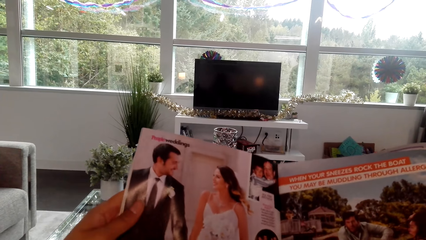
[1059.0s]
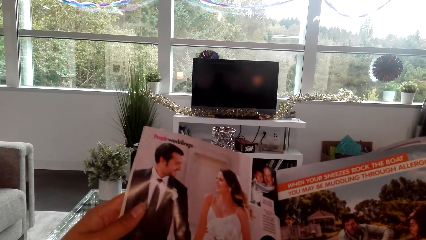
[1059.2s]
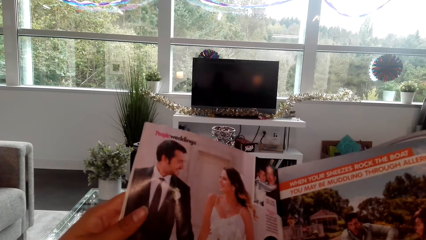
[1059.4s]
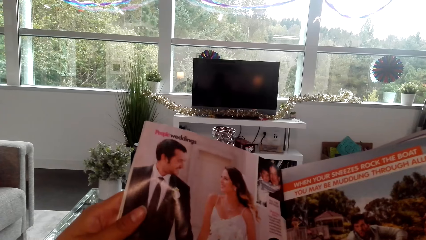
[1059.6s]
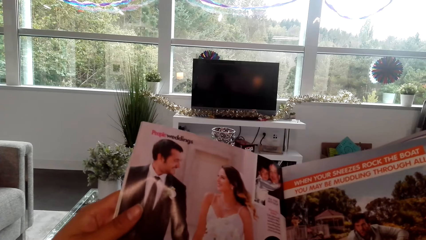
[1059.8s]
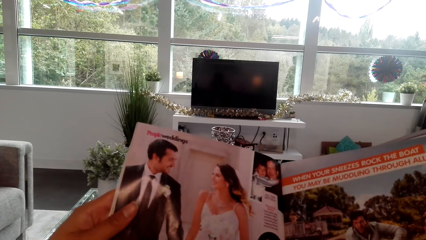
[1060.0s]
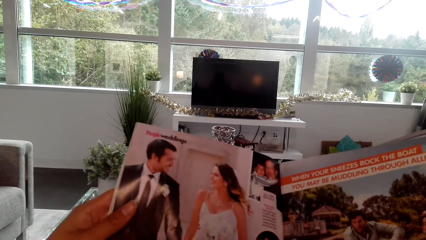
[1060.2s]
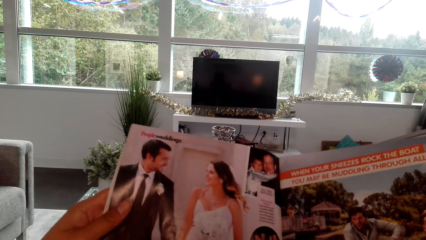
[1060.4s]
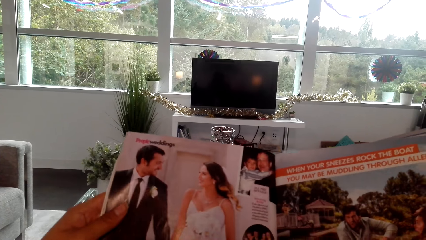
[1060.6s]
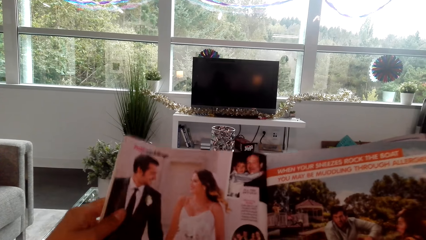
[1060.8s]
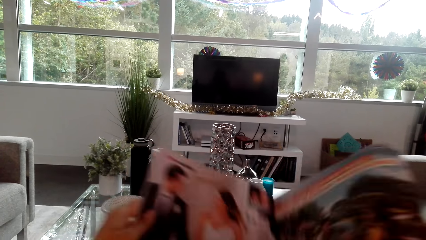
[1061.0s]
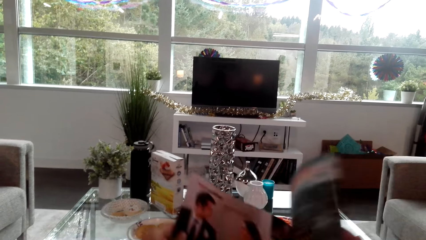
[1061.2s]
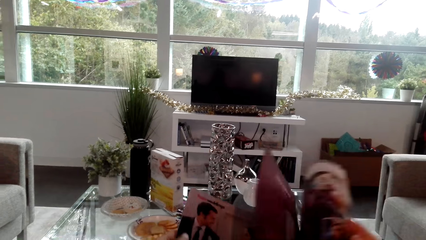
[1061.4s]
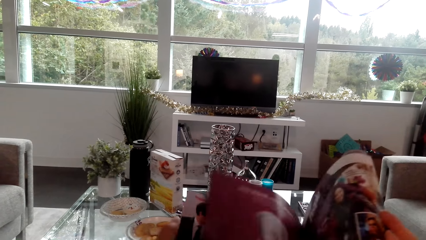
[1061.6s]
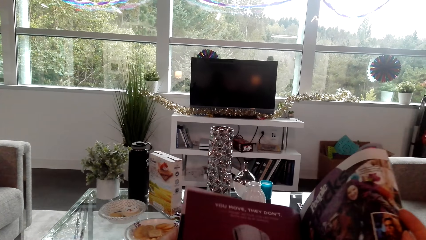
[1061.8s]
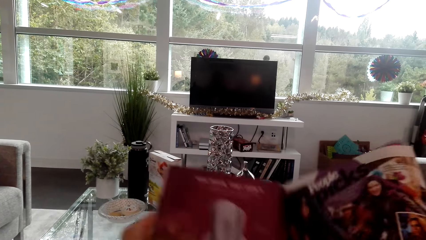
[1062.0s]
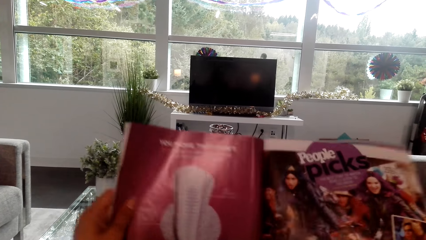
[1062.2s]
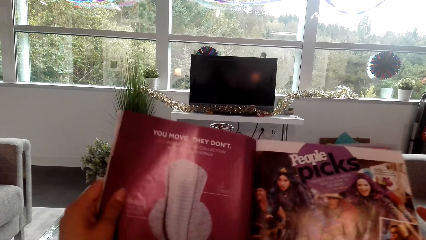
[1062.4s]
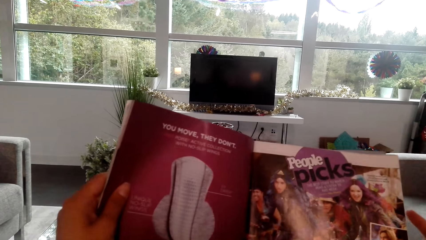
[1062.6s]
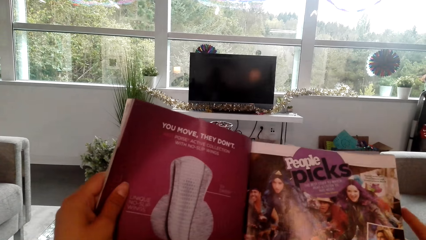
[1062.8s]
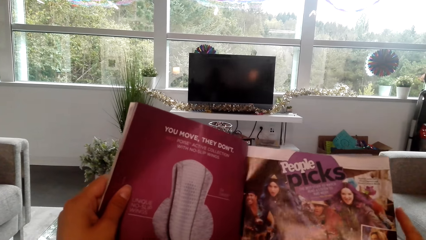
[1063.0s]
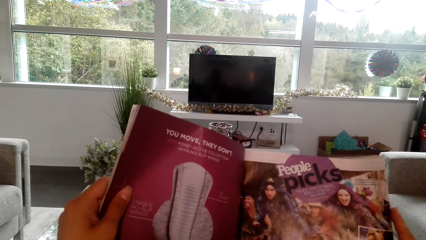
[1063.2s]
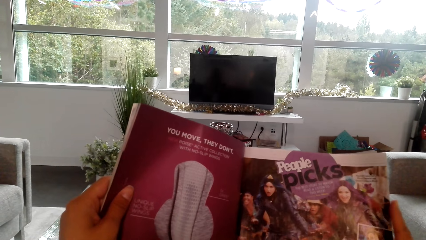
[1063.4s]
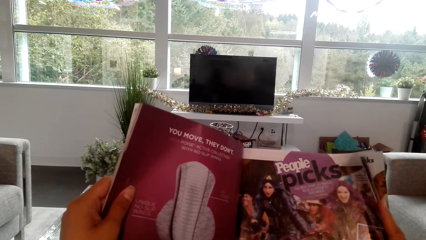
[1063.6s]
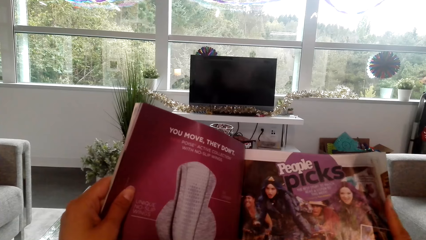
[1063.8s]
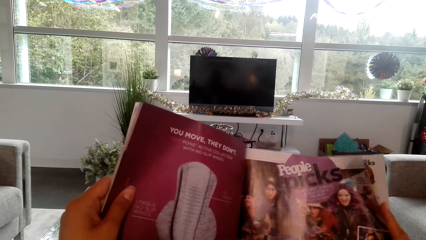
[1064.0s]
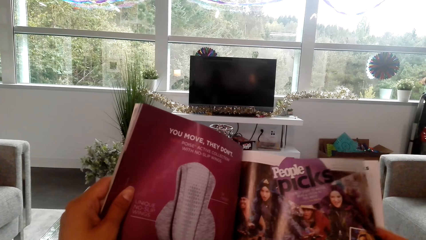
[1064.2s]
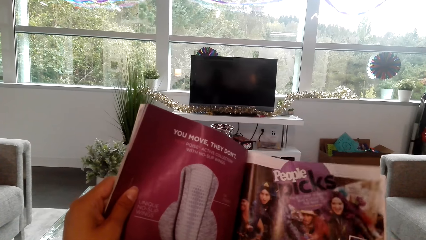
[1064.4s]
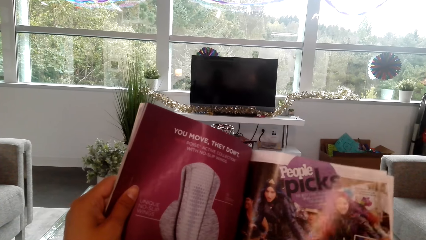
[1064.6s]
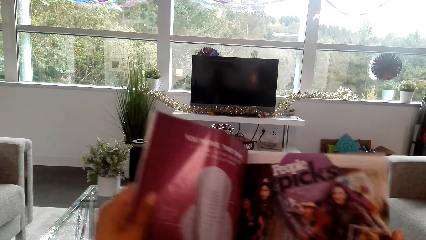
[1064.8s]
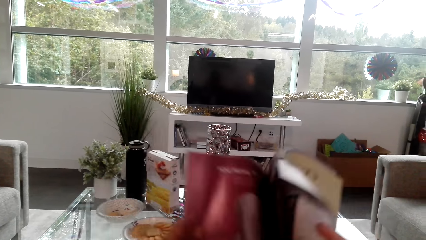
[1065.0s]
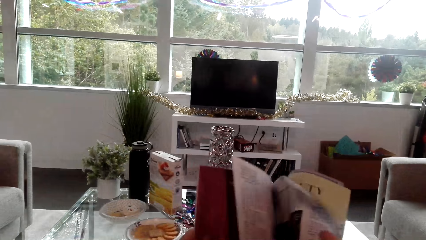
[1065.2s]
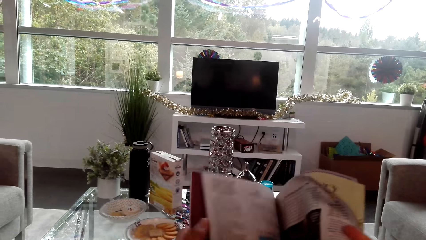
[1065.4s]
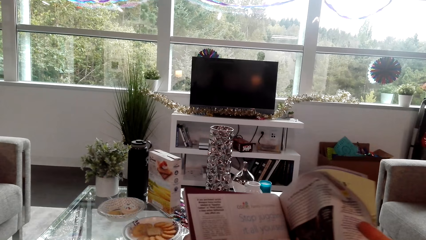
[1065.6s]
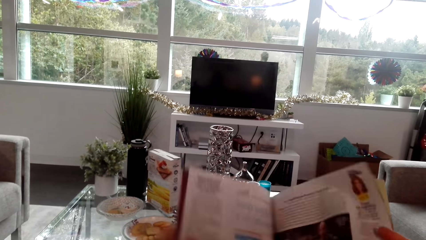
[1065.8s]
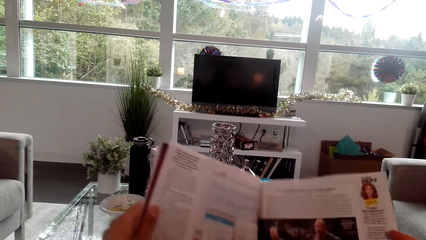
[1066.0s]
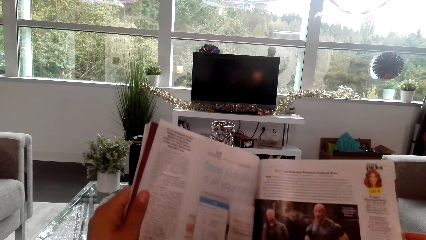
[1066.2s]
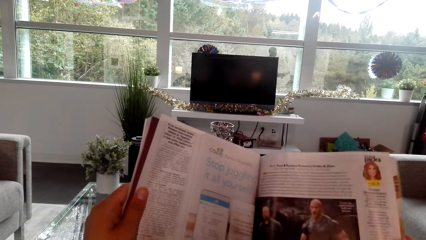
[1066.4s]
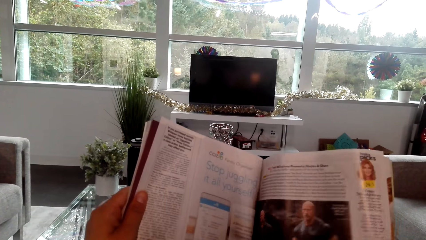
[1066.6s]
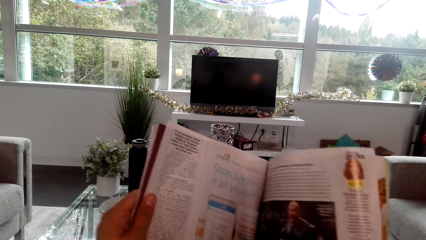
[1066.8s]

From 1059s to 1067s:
The camera wearer opens the magazine page.

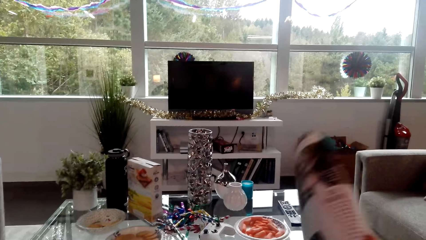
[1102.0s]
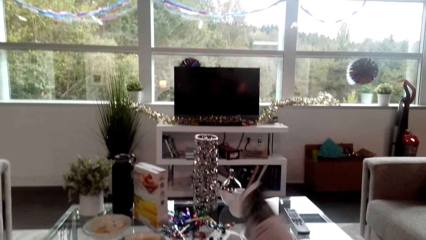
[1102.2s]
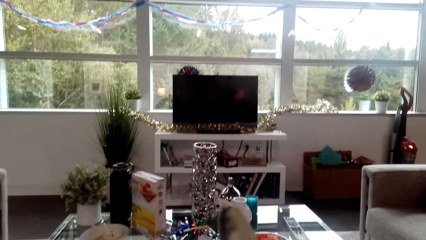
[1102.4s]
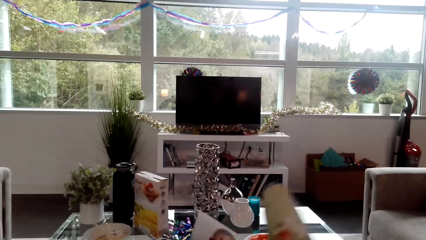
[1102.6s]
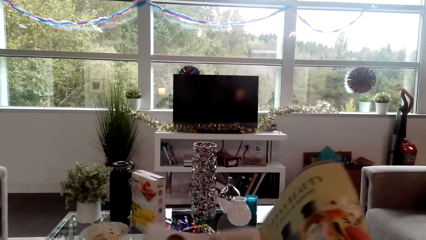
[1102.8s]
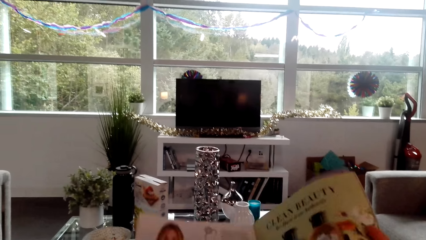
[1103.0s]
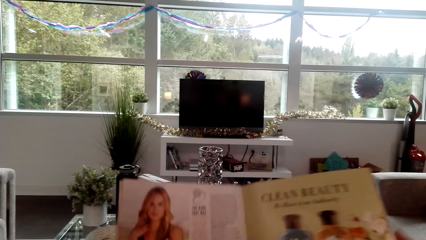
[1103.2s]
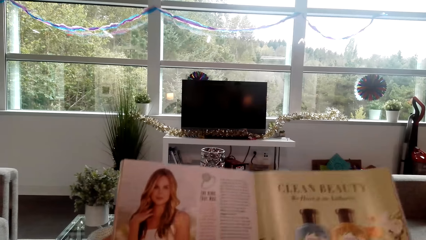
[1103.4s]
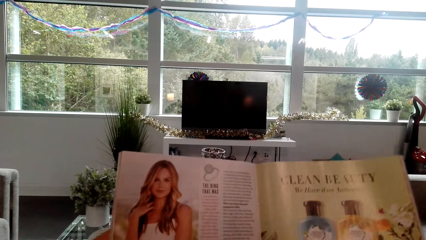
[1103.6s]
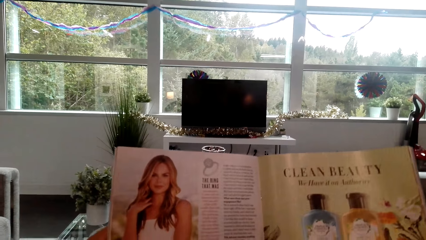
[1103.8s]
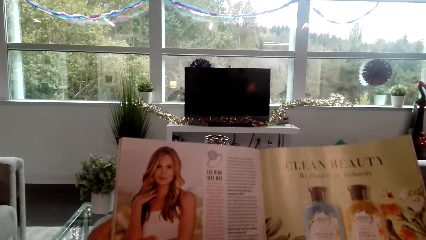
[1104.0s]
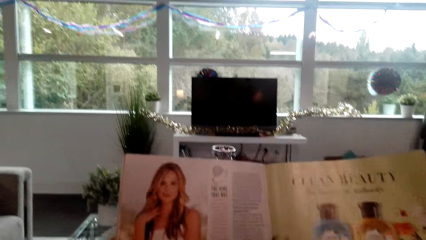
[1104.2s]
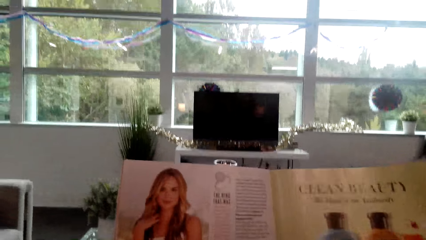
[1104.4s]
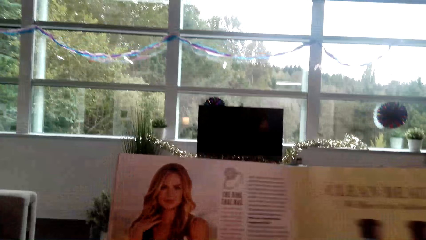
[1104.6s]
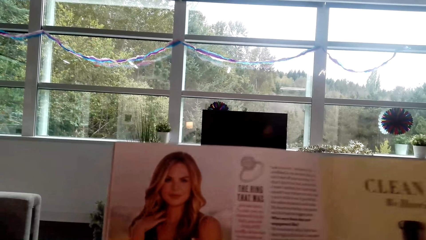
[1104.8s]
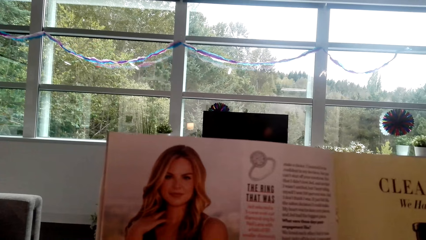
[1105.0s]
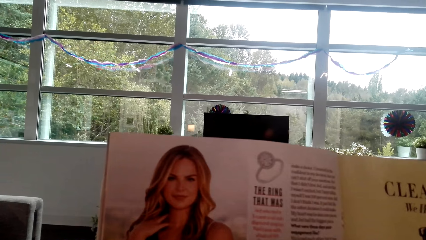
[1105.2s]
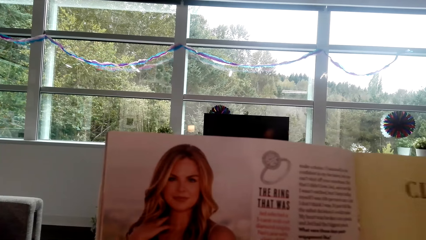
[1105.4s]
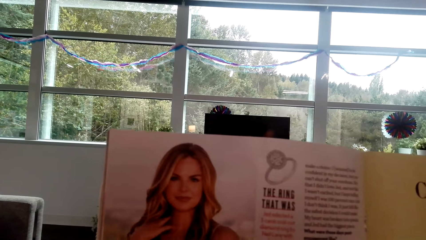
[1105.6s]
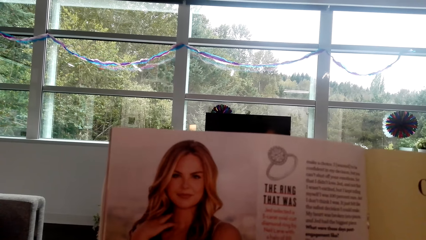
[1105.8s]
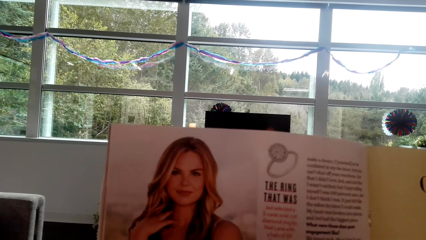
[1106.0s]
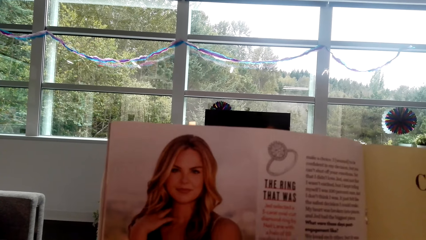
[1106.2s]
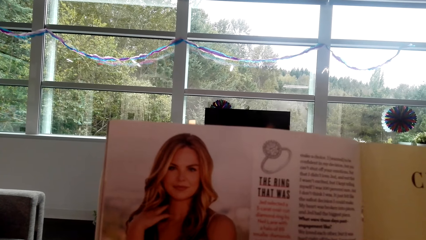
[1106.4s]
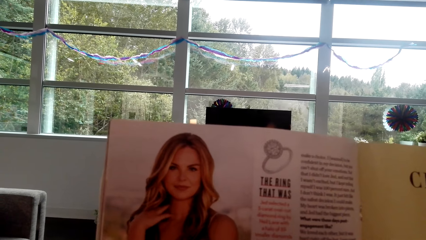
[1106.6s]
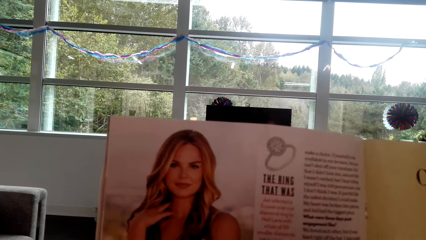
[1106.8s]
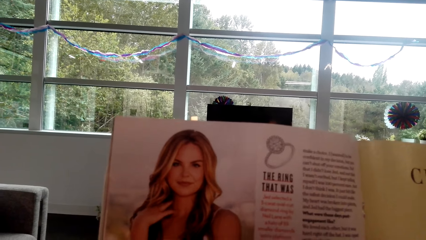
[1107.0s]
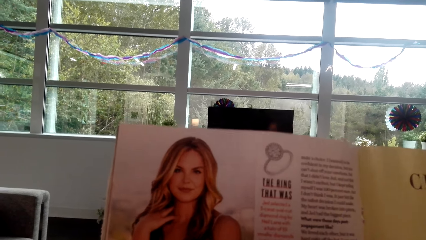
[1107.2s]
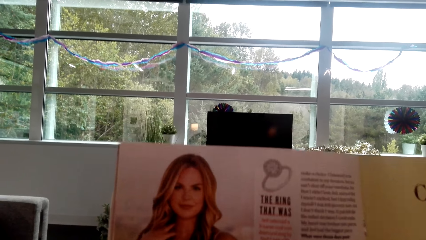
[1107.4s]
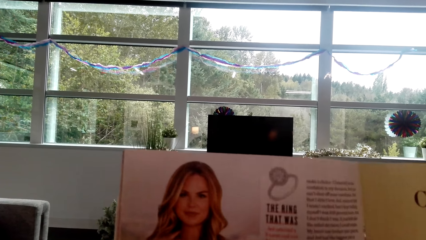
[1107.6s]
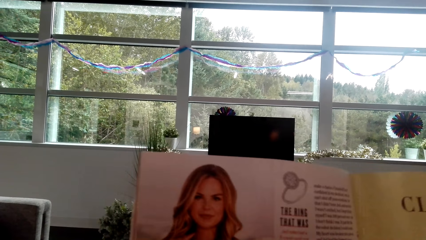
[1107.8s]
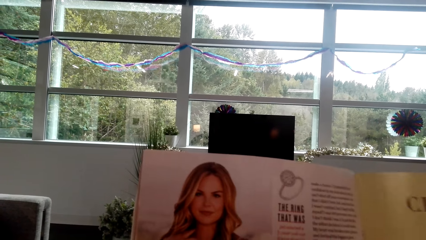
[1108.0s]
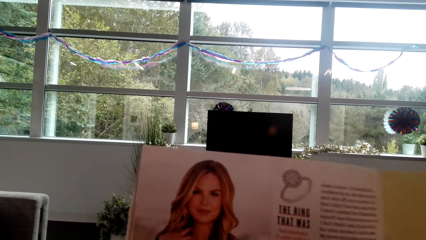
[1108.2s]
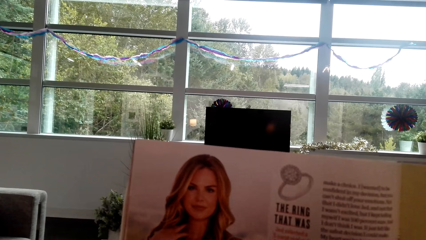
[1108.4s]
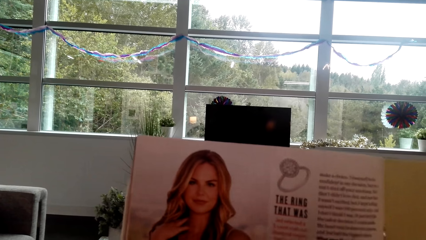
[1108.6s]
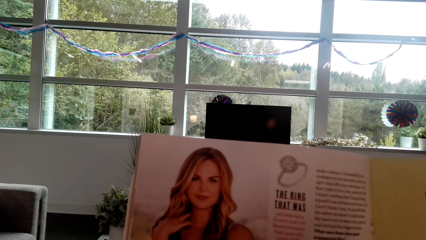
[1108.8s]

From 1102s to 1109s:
The camera wearer opens a new page. They read the magazine.
